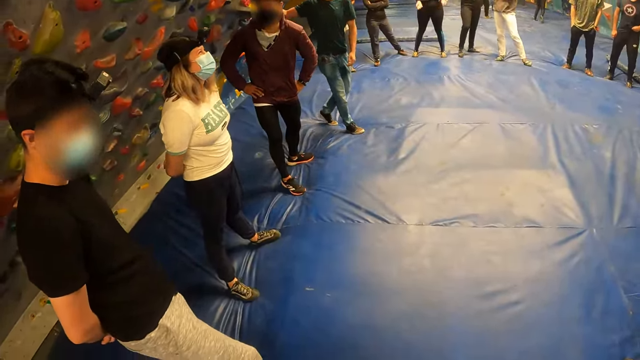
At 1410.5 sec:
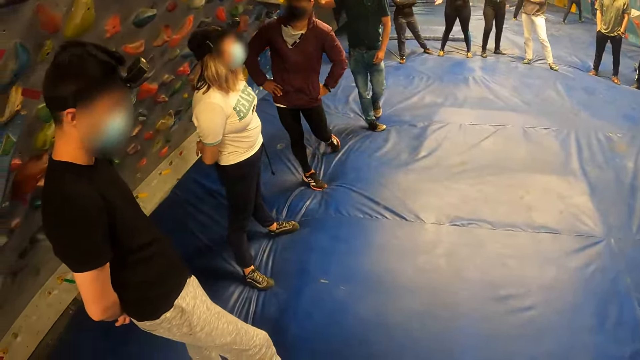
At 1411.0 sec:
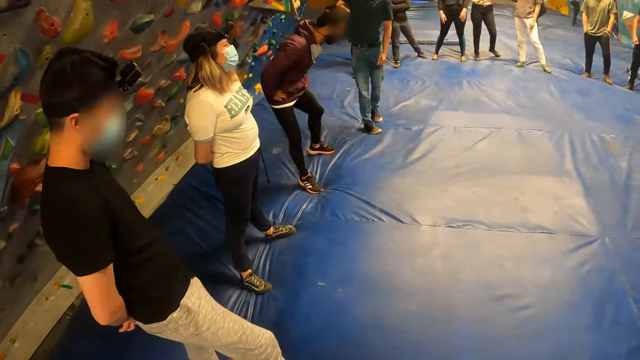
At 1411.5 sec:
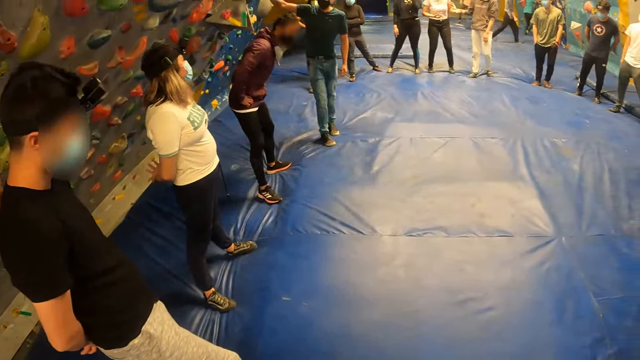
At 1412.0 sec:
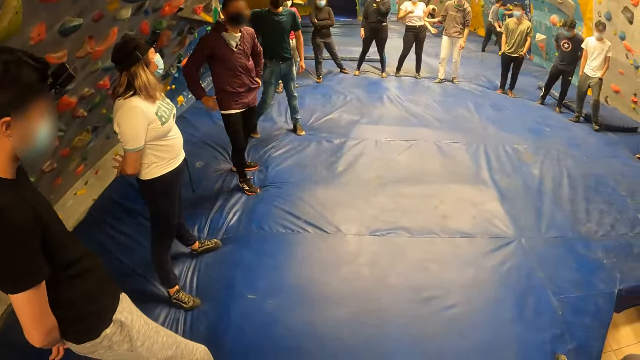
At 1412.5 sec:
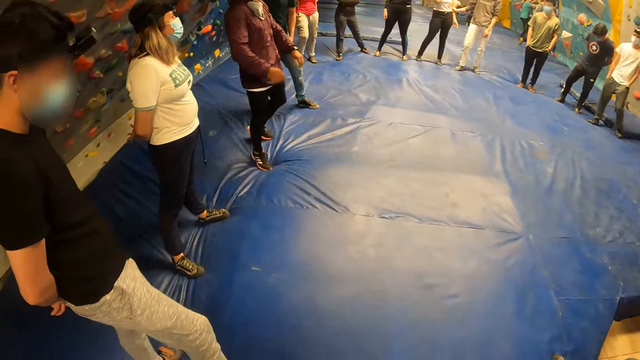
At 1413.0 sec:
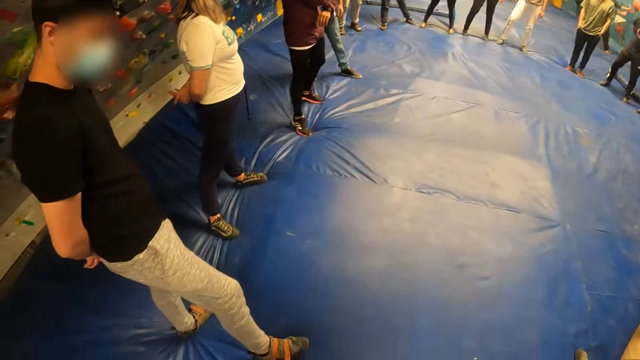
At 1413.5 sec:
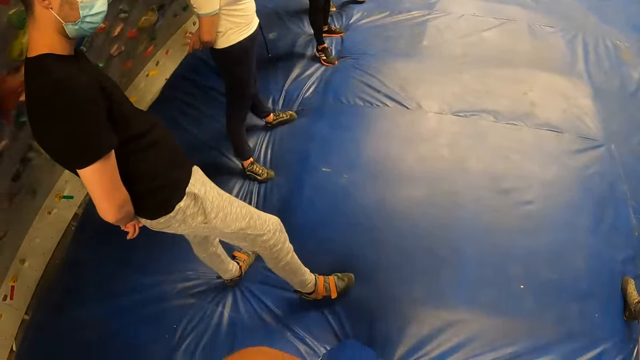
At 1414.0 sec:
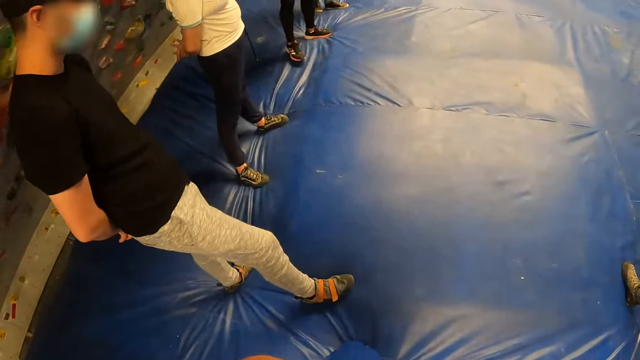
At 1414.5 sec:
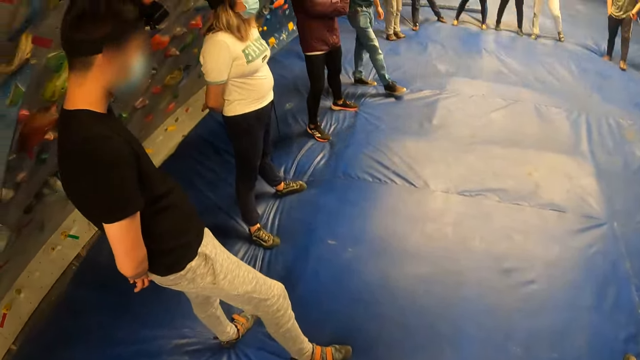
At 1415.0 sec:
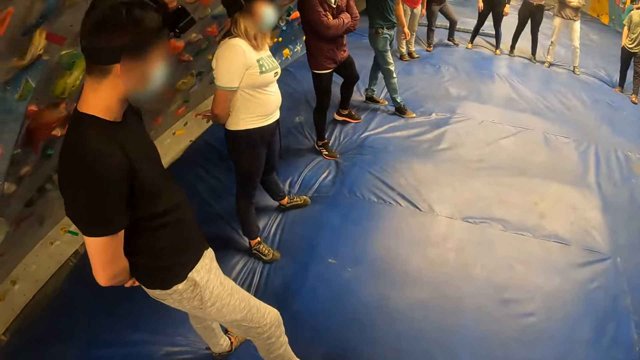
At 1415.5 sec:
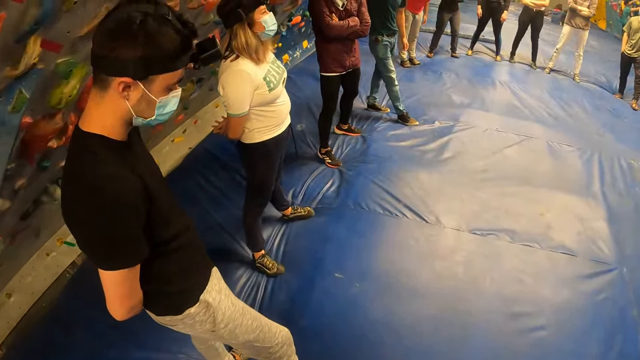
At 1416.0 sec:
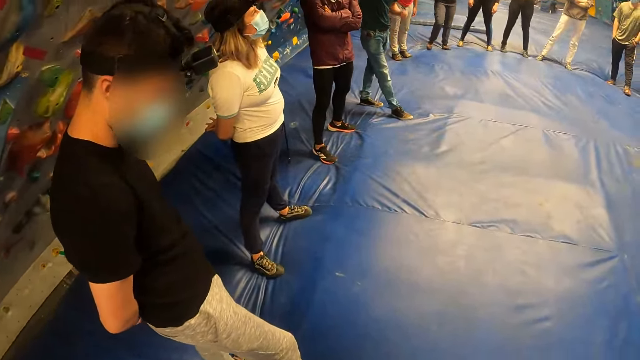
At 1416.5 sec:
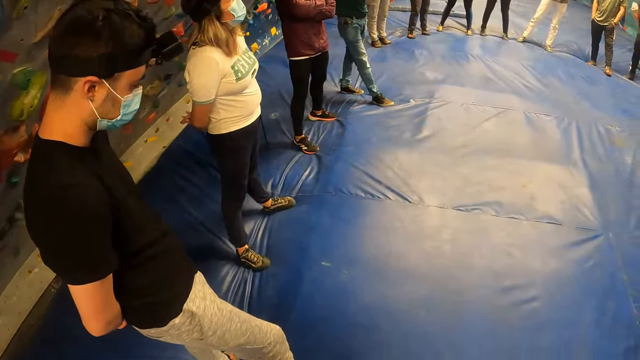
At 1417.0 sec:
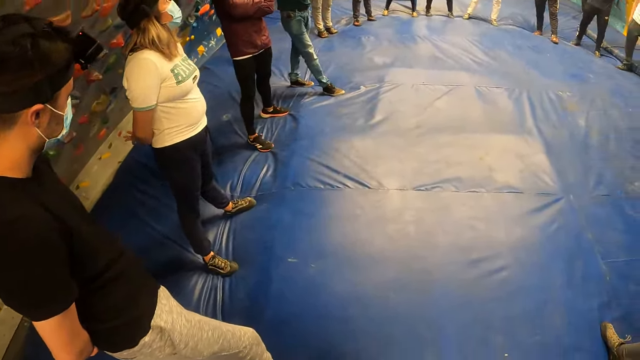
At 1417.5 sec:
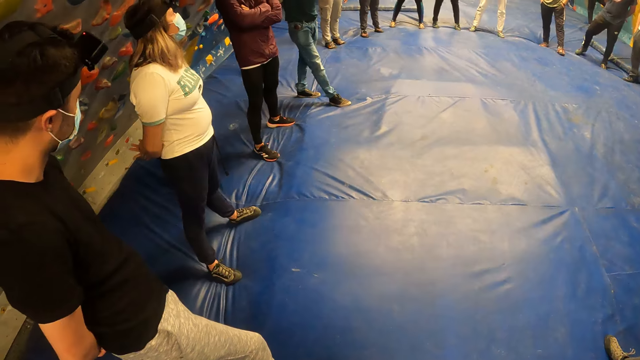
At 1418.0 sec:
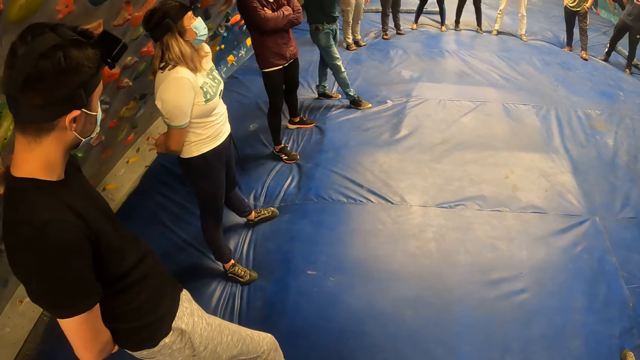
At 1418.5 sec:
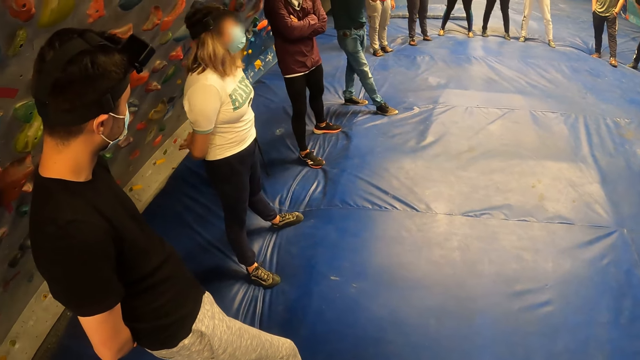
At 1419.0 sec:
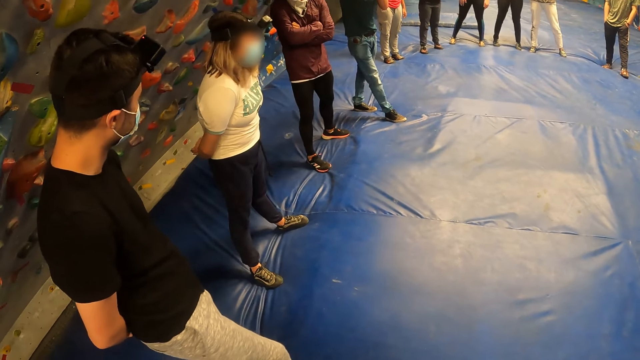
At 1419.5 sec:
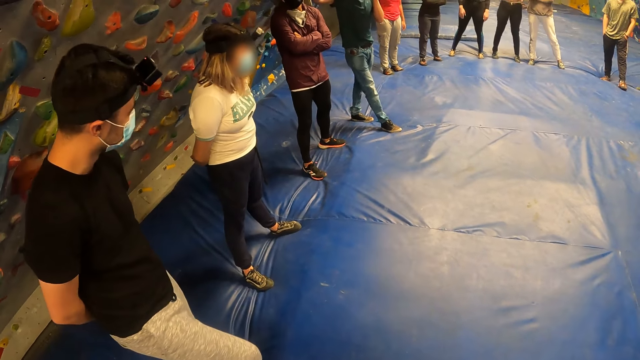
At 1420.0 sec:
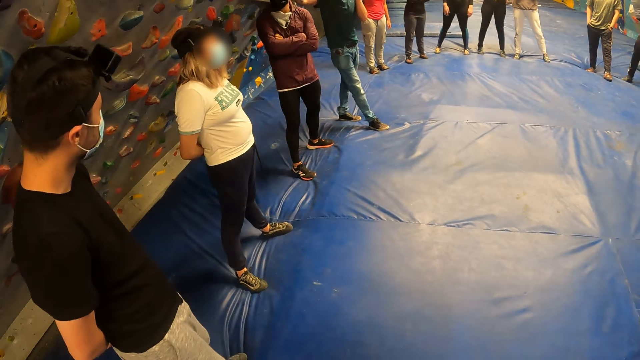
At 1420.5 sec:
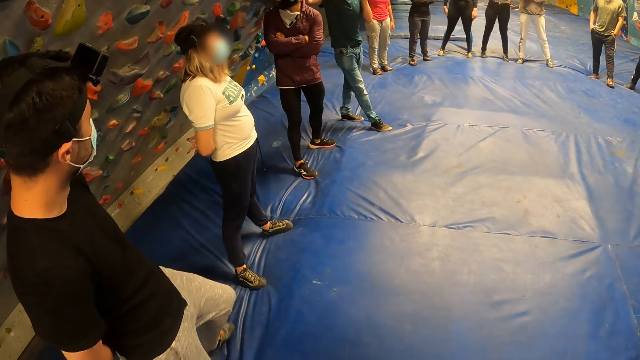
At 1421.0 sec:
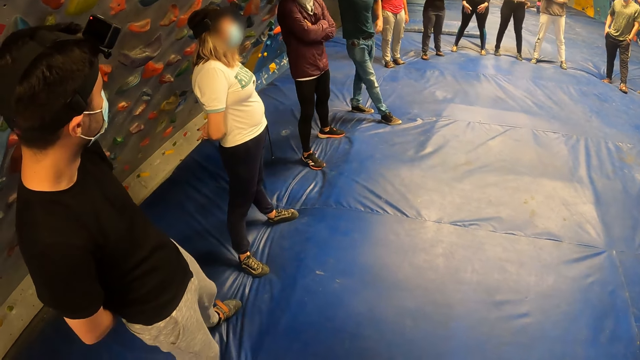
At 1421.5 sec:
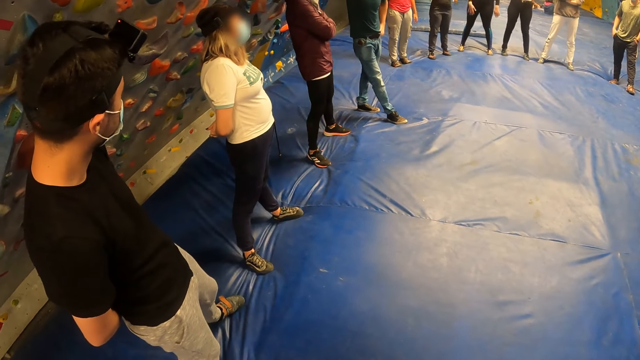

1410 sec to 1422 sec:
A man bends over. Another man looks at the ground. The camera wearer looks at the team. They look at another man. A woman laughs.

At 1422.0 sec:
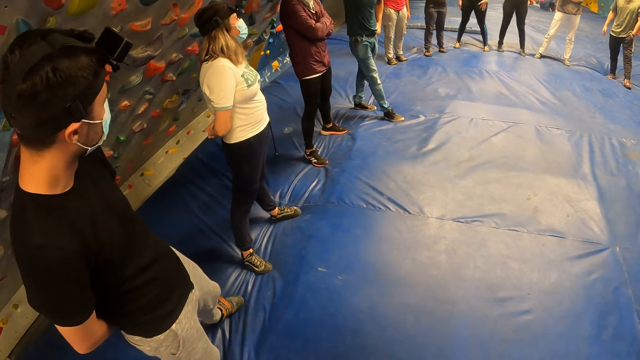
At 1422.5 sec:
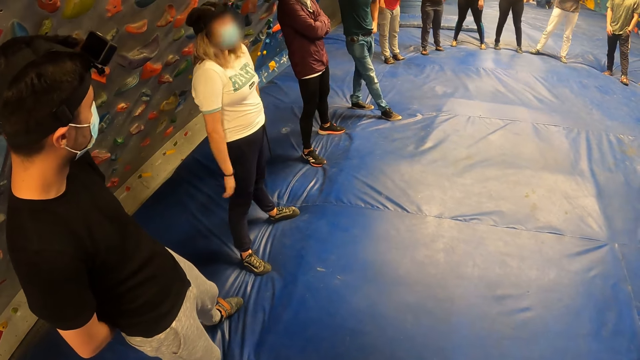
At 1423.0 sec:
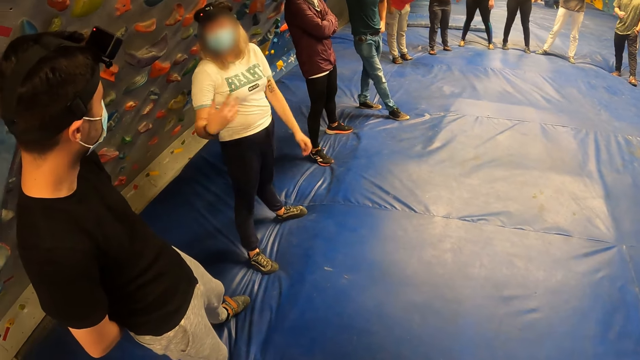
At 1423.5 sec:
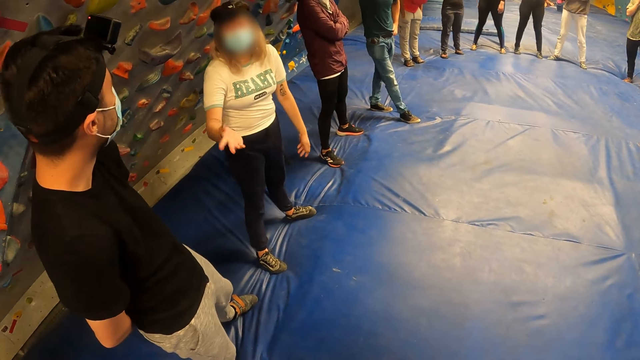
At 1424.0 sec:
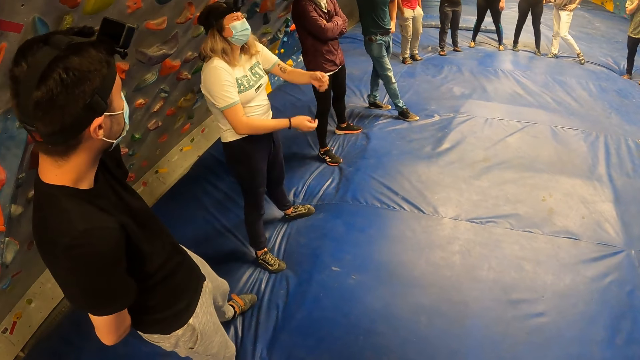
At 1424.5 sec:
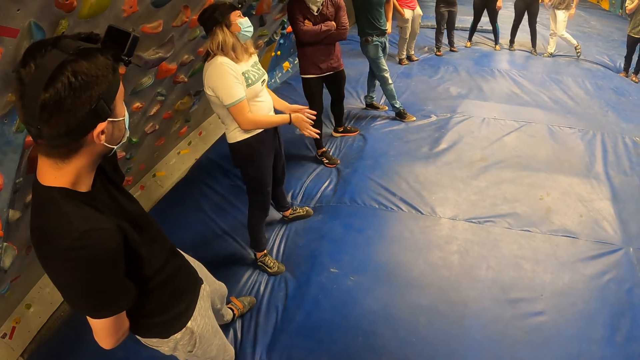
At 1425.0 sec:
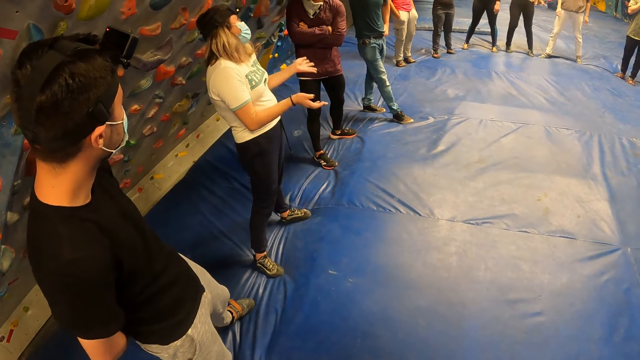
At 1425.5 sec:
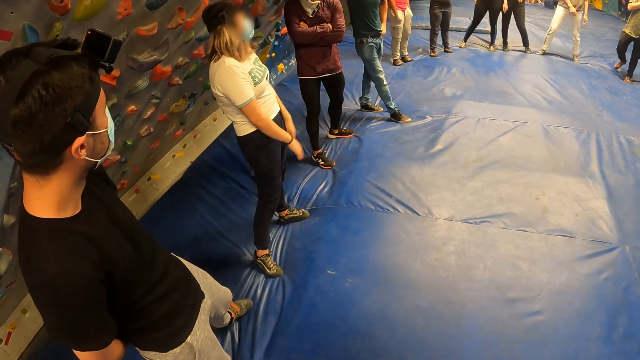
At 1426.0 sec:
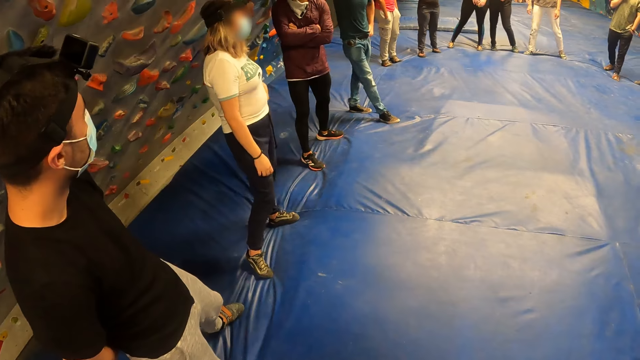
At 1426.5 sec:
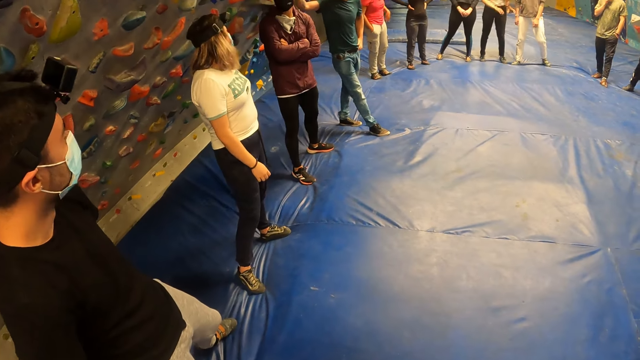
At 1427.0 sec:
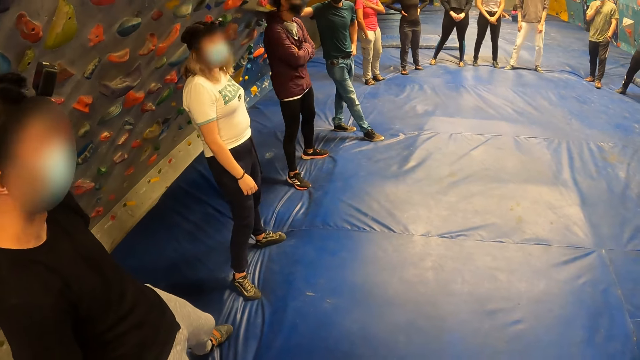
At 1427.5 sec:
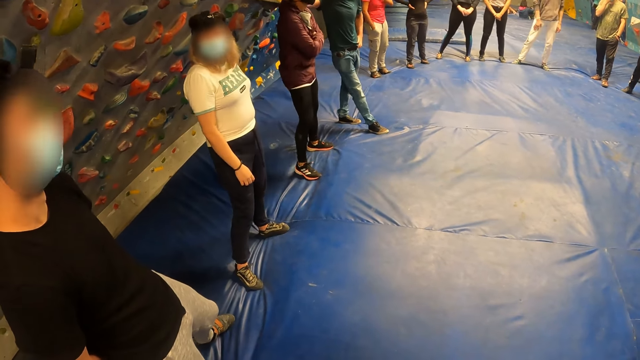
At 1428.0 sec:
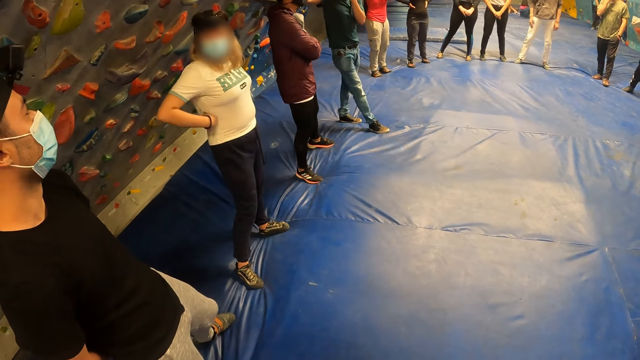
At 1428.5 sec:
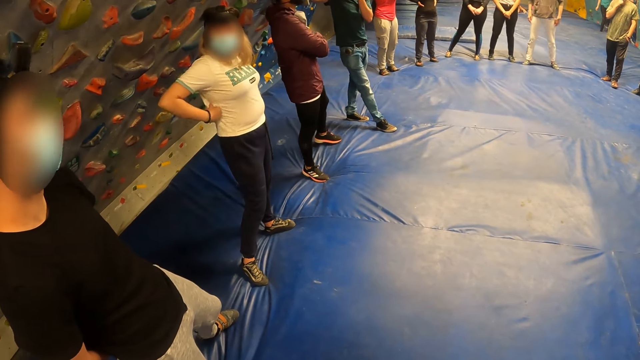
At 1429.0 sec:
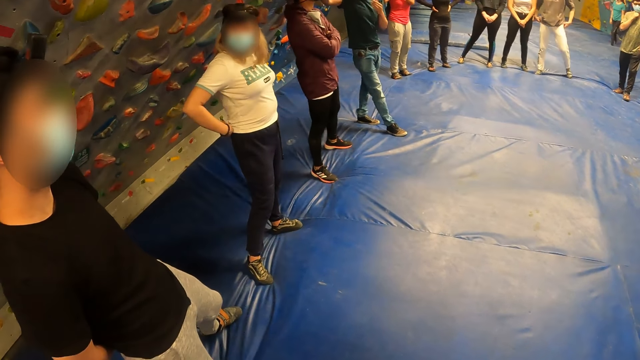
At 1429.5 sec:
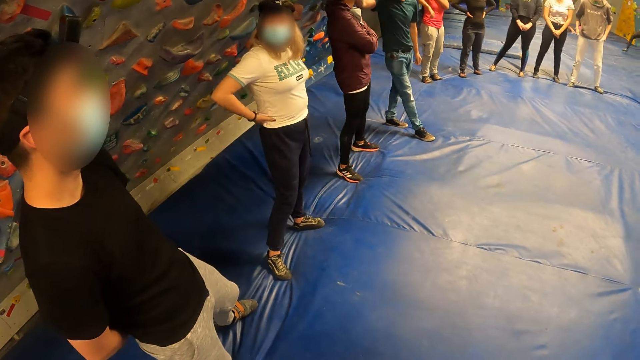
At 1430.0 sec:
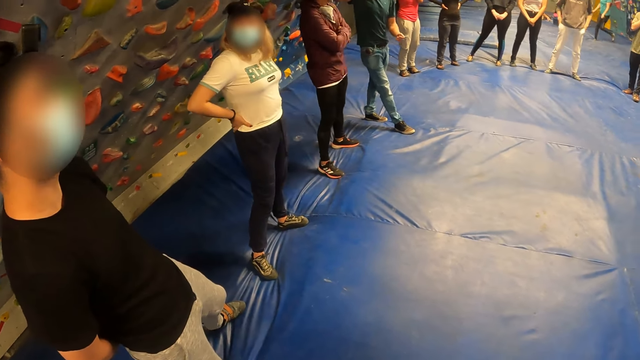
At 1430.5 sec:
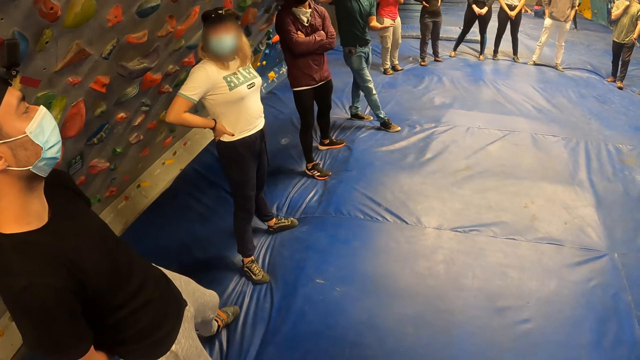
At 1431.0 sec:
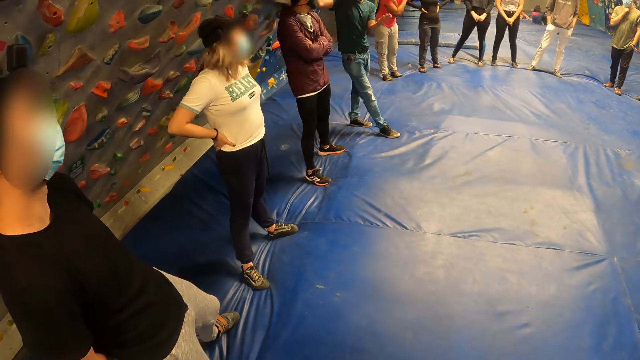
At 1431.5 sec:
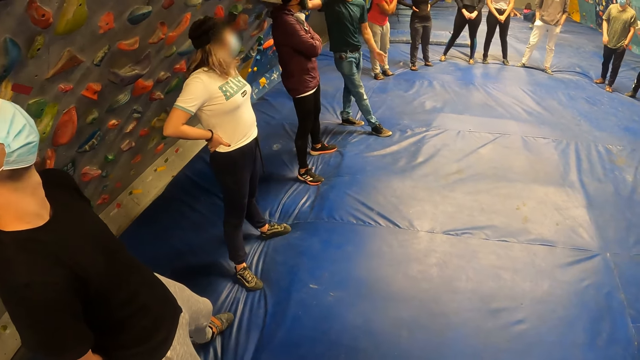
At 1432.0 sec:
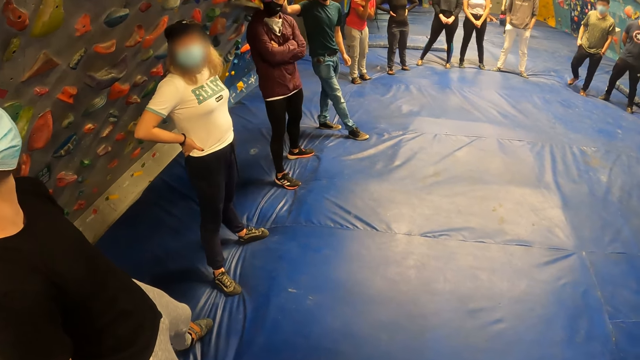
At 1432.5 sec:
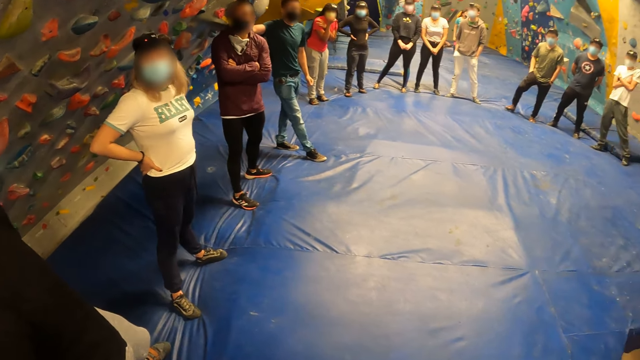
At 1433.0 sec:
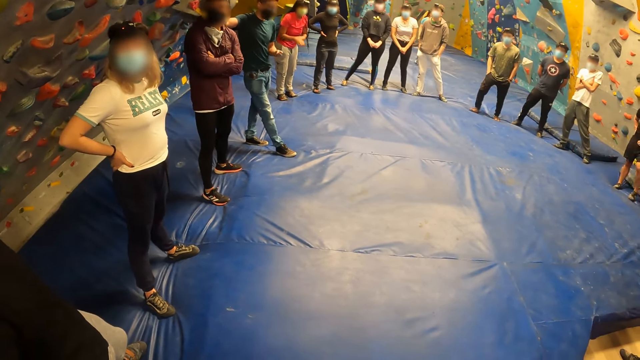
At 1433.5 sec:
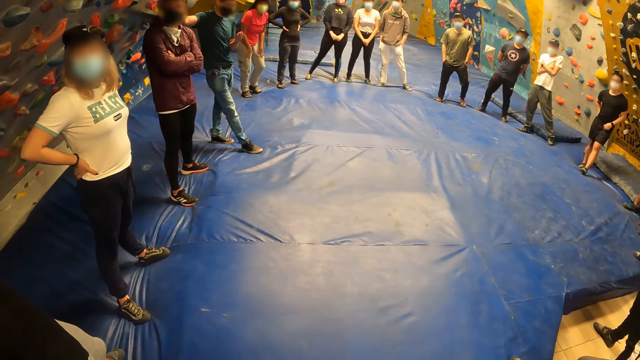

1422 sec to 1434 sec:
A woman talks to a man. Another man talks to the team. The camera wearer looks at the team.
